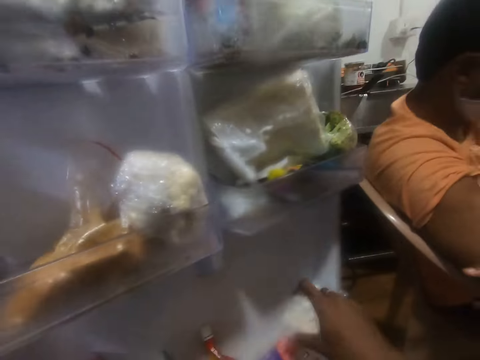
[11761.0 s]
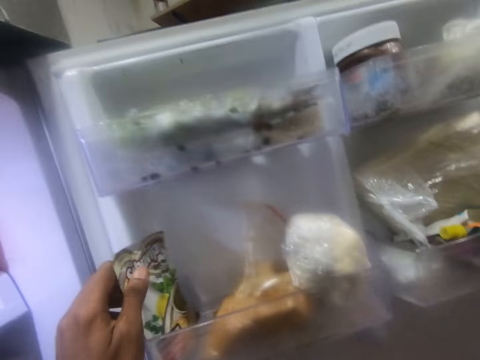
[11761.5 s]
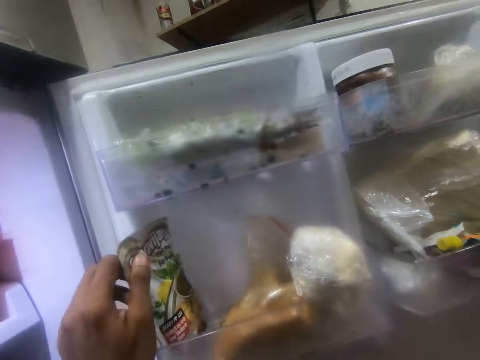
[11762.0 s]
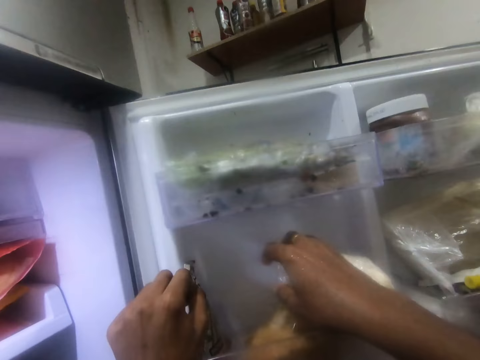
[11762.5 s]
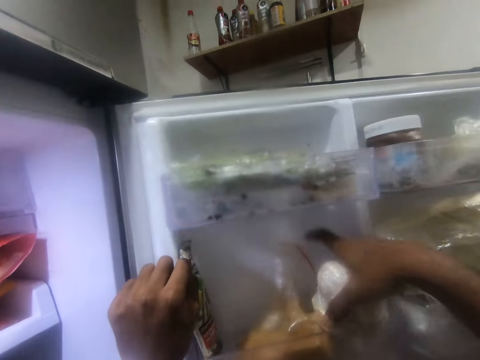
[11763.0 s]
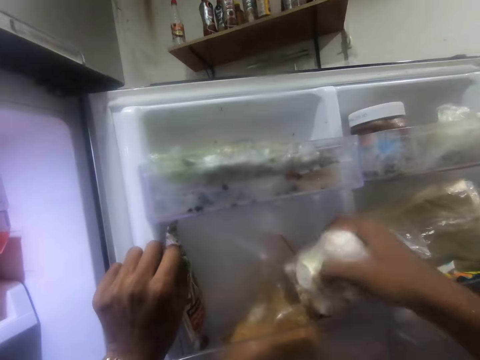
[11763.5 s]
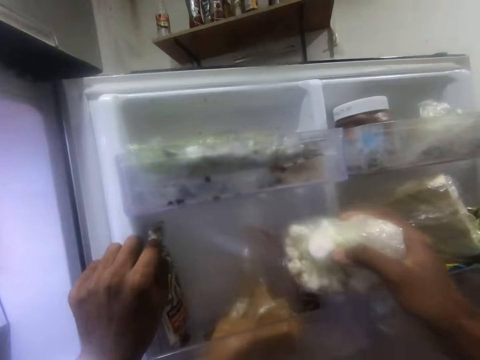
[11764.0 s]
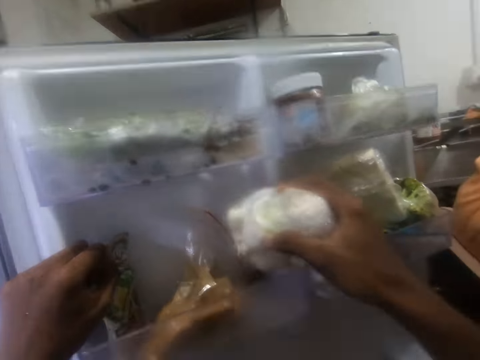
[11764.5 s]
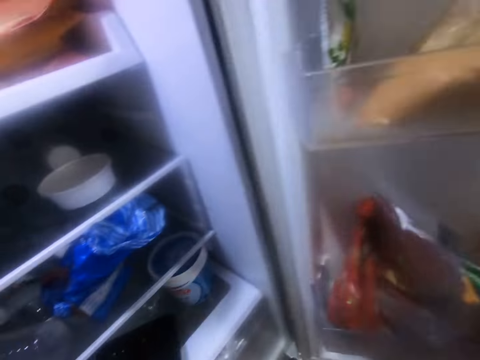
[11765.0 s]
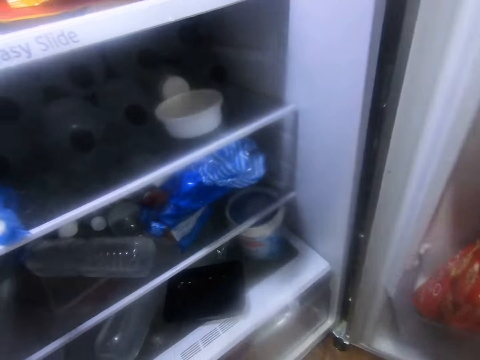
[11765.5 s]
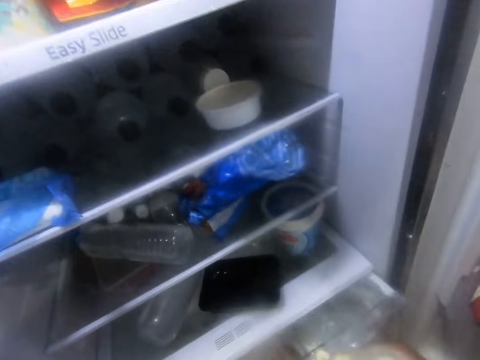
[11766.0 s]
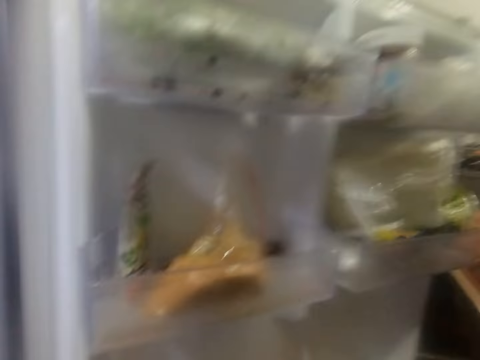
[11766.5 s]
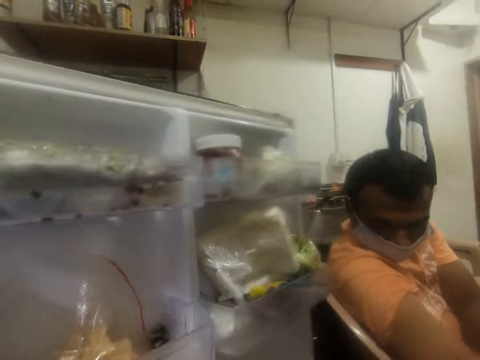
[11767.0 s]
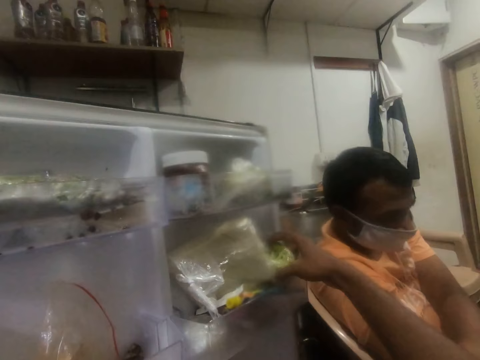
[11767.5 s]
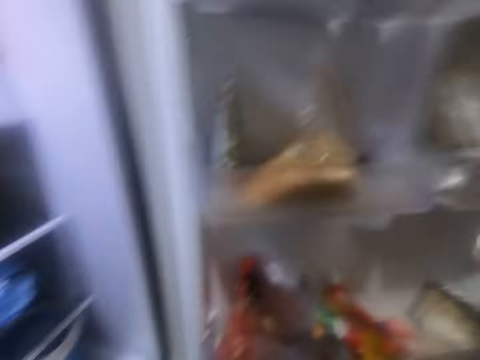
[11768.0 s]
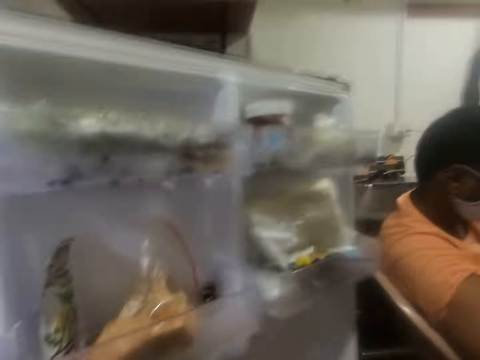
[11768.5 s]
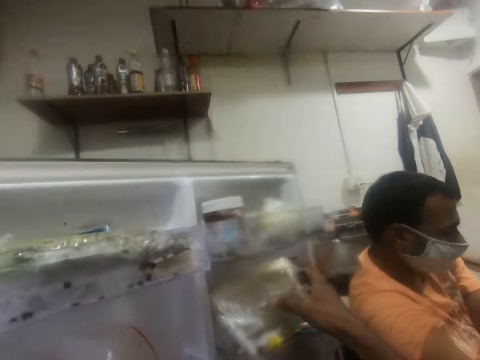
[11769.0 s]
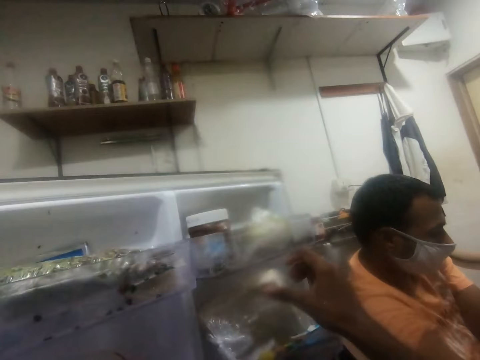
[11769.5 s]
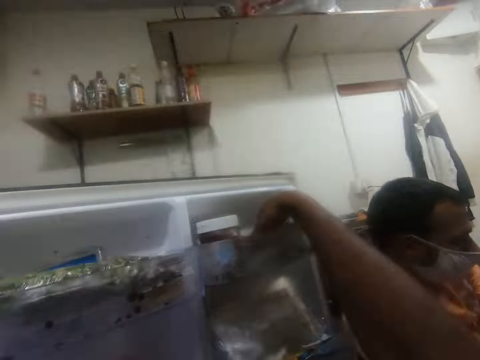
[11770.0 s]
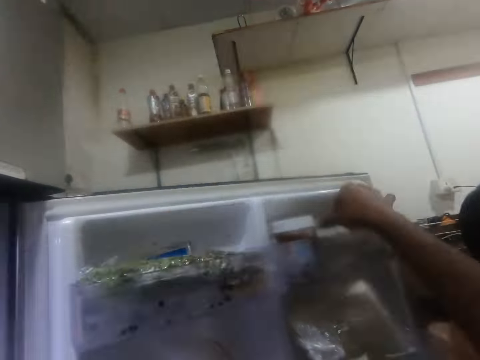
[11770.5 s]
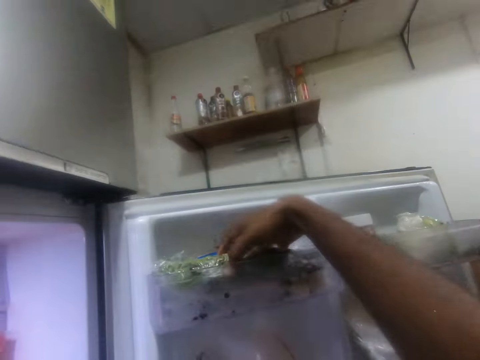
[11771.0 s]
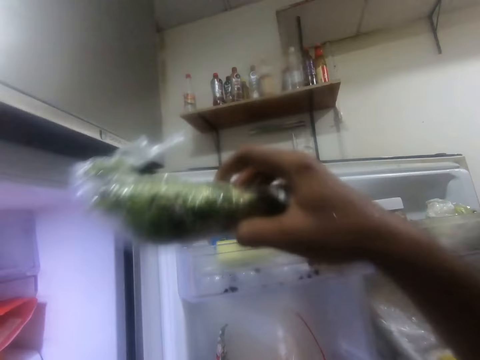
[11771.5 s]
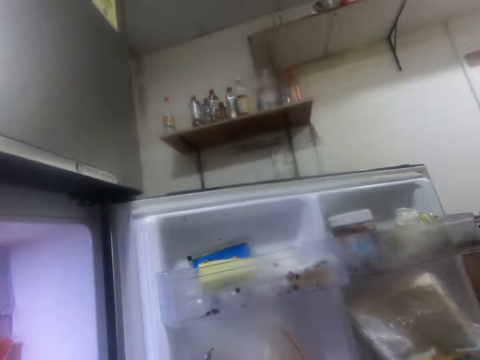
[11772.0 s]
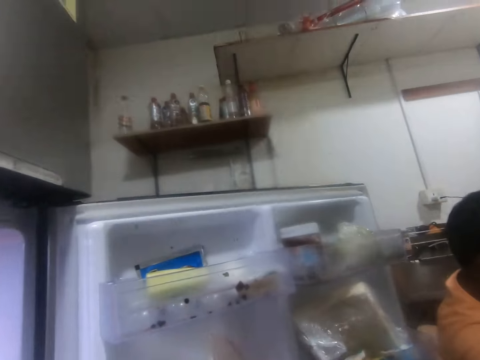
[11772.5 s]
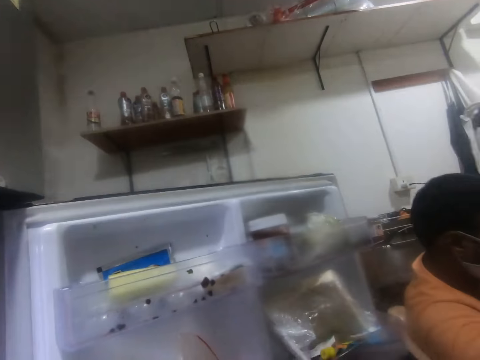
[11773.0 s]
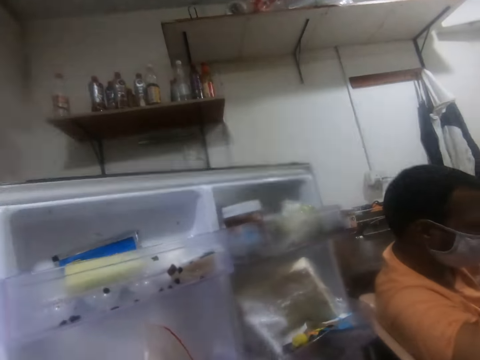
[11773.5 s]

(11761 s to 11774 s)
The camera wearer picks up a cabbage with his right hand from the refrigerator shelf. He places the cabbage in the refrigerator shelf. He picks up a packet. He touches a sachet of tea from the refrigerator shelf with his left hand. He picks up a nylon of alum. He opens a shelf. He places the alum in the fridge compartment with his right hand. He picks up a lettuce from the refrigerator shelf with his right hand. He touches a cheese in the refrigerator shelf with his right hand. He touches a package in the fridge. He picks up a pack of mint leaves with his right hand from the refrigerator shelf.

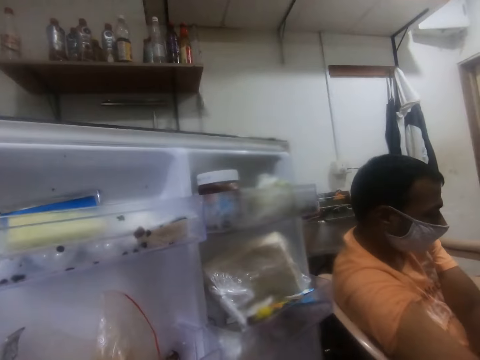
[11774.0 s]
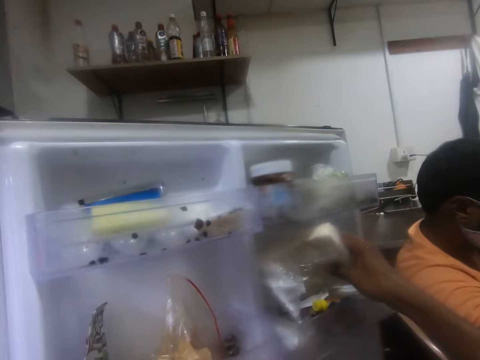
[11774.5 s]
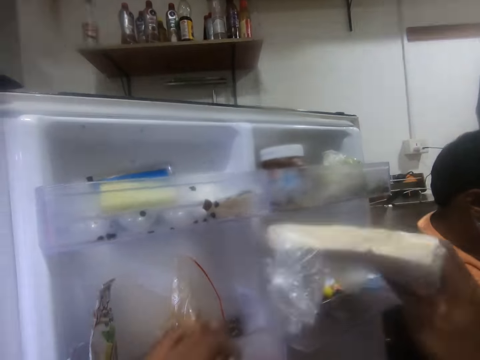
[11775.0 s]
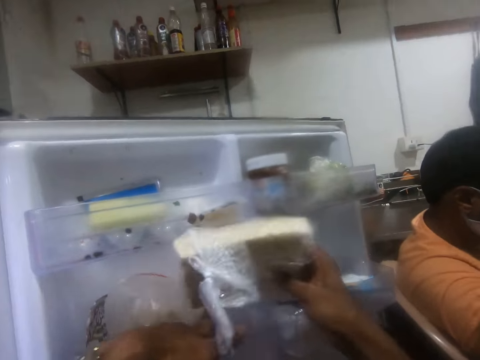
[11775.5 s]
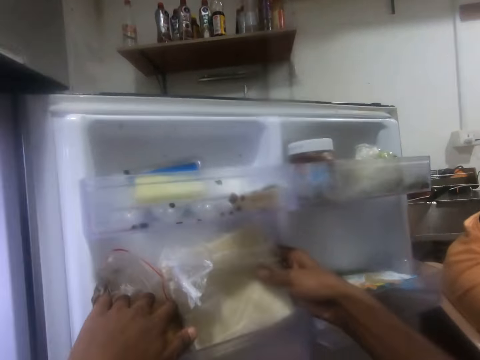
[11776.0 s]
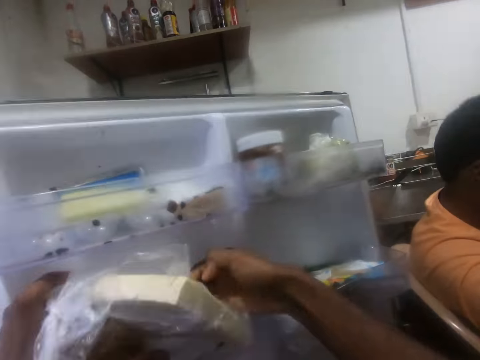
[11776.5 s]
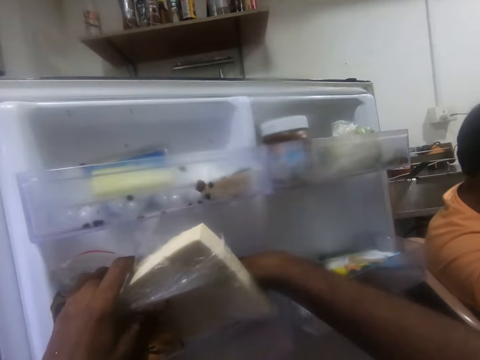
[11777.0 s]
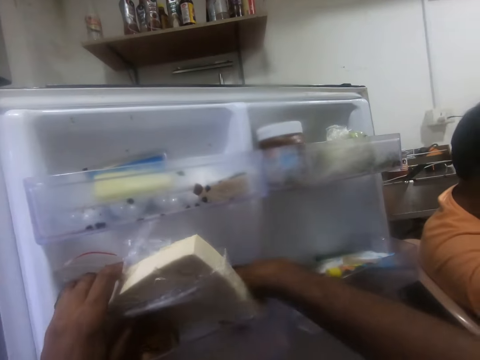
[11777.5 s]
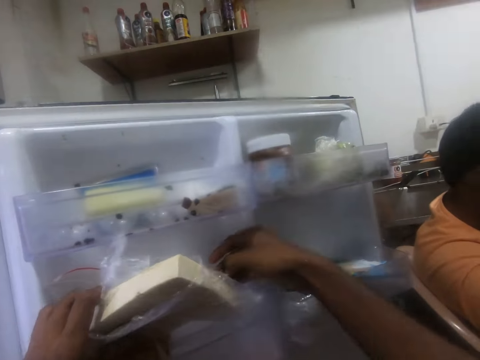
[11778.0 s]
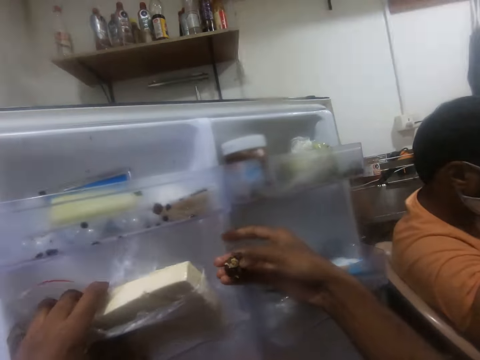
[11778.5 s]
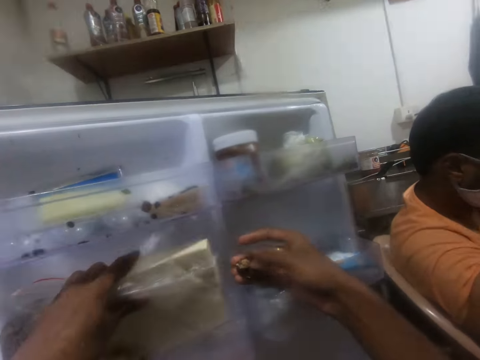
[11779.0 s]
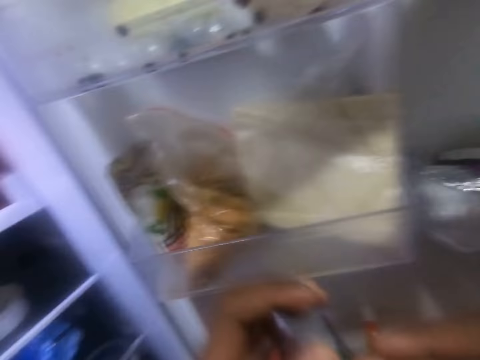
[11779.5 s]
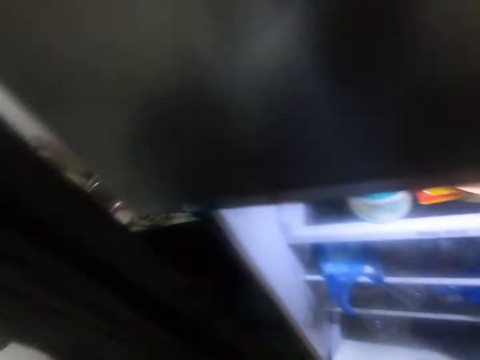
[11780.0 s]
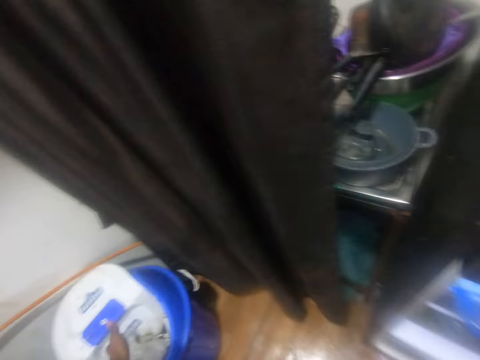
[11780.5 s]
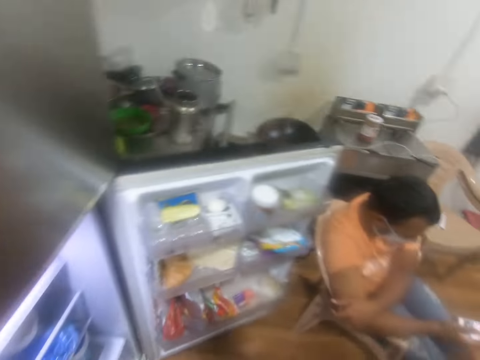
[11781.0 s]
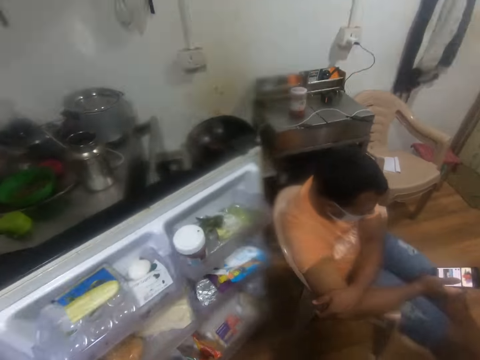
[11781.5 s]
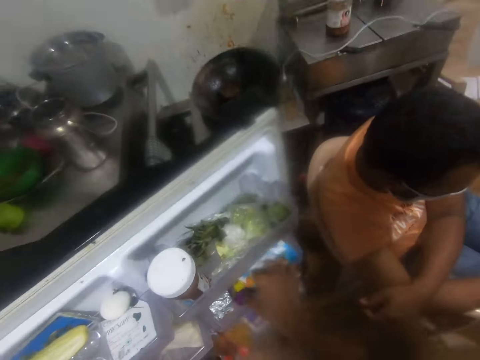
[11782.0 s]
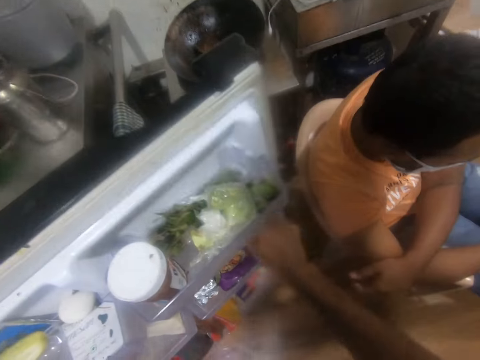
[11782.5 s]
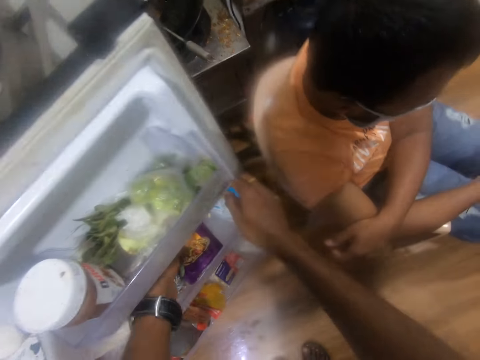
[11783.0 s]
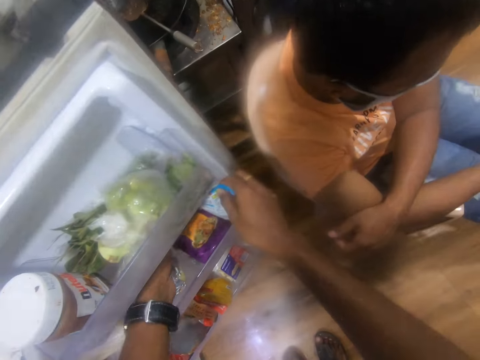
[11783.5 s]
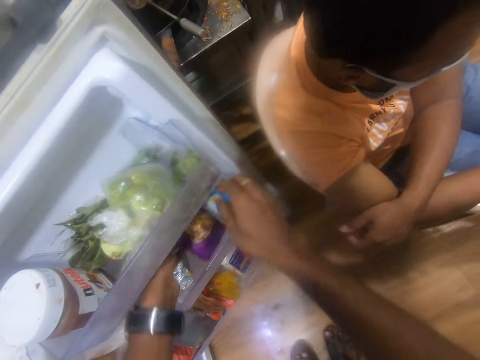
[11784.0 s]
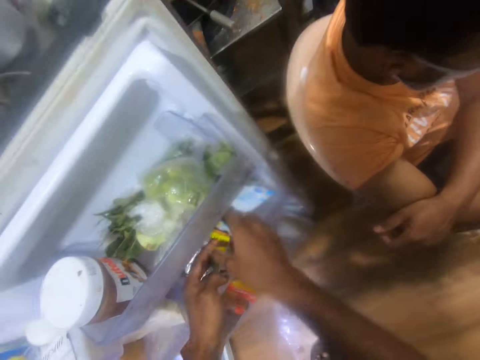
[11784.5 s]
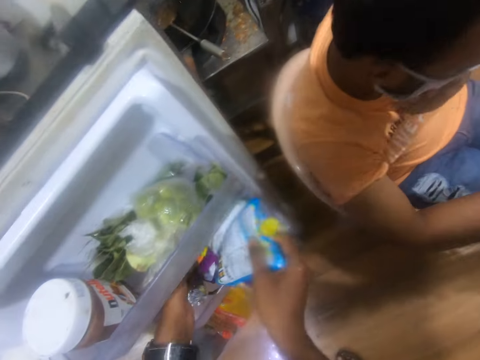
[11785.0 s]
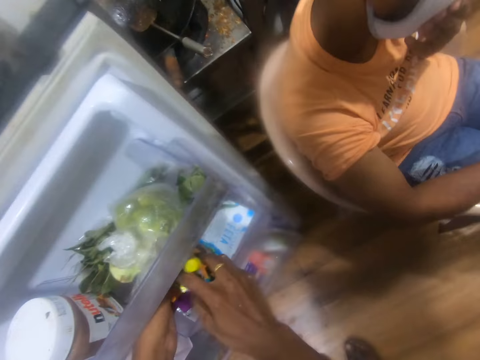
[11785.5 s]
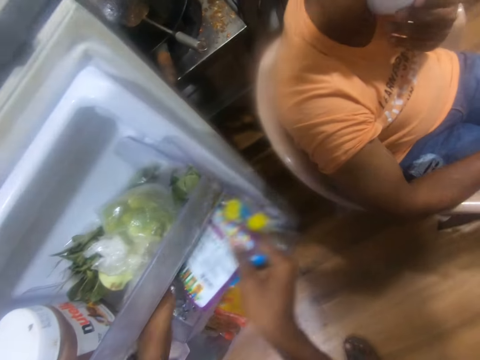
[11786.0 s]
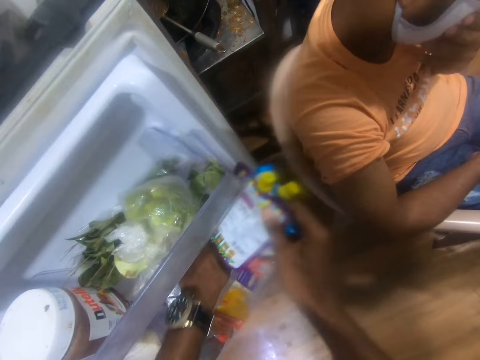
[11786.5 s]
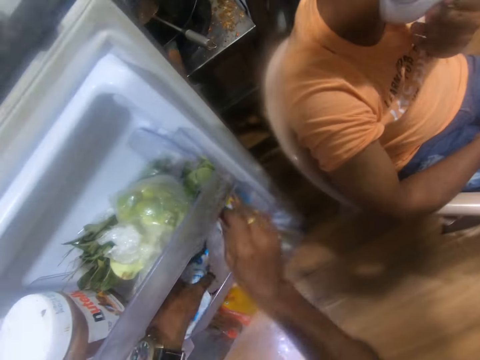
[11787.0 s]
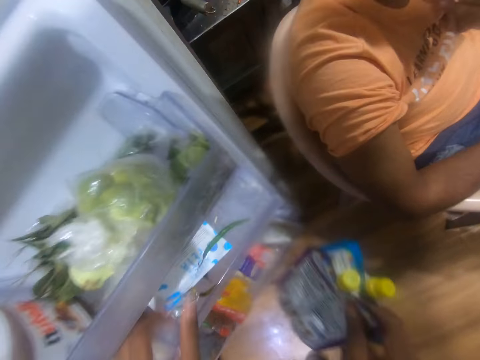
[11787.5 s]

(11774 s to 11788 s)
The camera wearer picks up the cheese in the refrigerator shelf with his right hand. He pushes a package with his left hand. He places the cheese in the refrigerator shelf with his right hand. He picks up dirt from the refrigerator shelf with his right hand. He puts the dirt in the dustbin with his left hand. He picks up a package from the fridge. He holds a sachet of drink in the refrigerator shelf with his right hand. He arranges the sachet of drinks from the refrigerator shelf with both hands.
